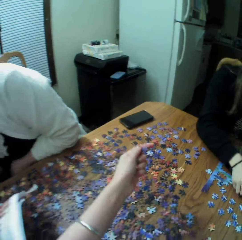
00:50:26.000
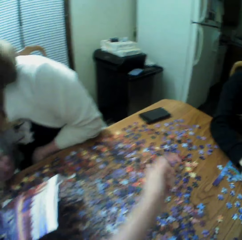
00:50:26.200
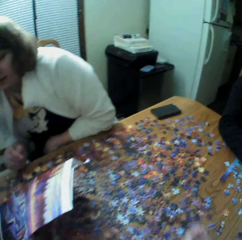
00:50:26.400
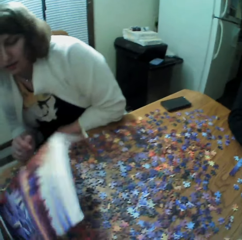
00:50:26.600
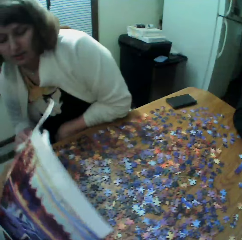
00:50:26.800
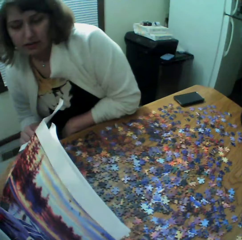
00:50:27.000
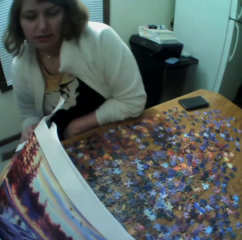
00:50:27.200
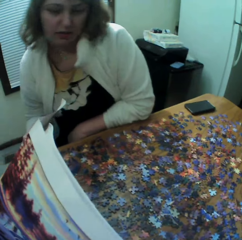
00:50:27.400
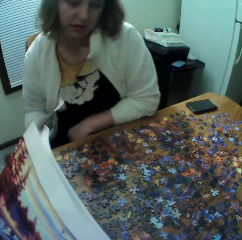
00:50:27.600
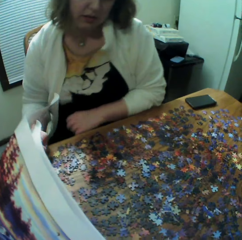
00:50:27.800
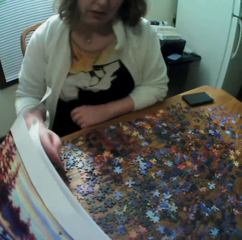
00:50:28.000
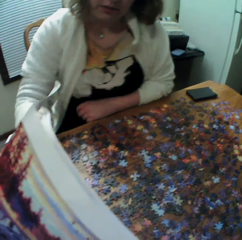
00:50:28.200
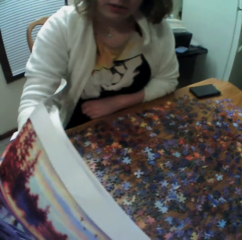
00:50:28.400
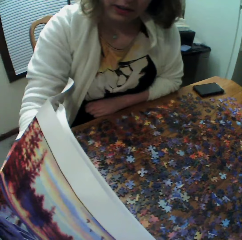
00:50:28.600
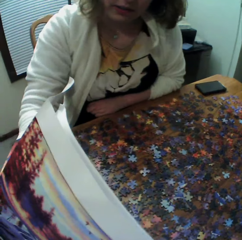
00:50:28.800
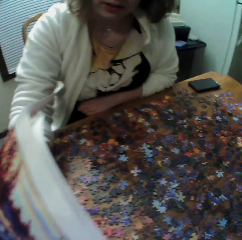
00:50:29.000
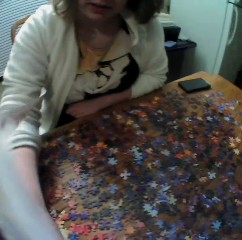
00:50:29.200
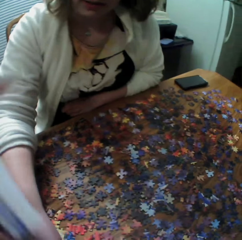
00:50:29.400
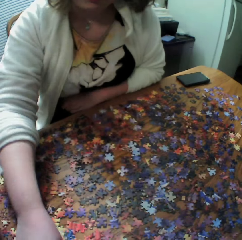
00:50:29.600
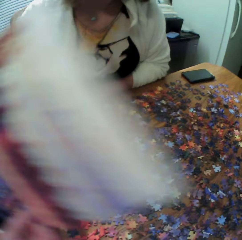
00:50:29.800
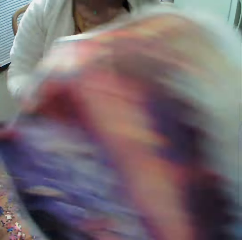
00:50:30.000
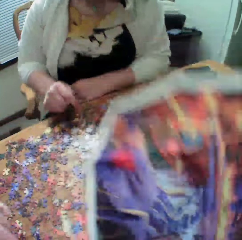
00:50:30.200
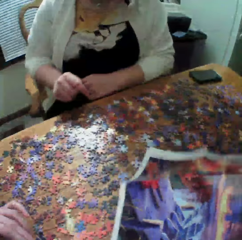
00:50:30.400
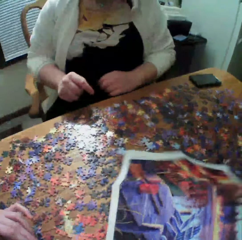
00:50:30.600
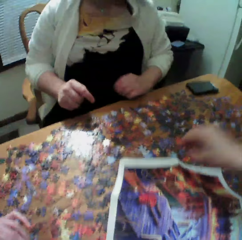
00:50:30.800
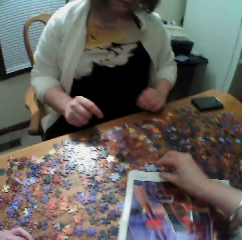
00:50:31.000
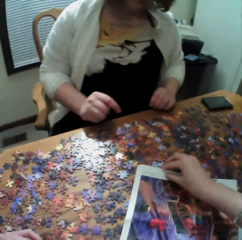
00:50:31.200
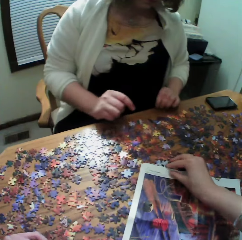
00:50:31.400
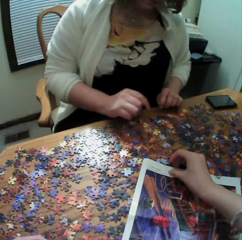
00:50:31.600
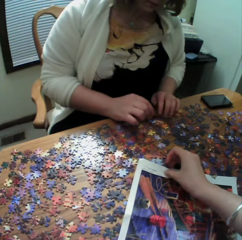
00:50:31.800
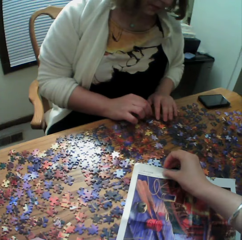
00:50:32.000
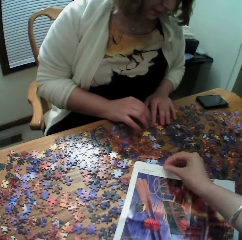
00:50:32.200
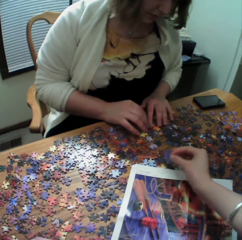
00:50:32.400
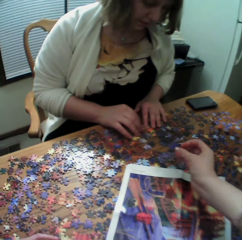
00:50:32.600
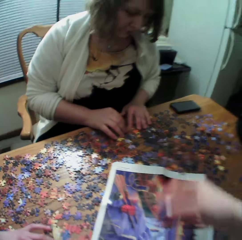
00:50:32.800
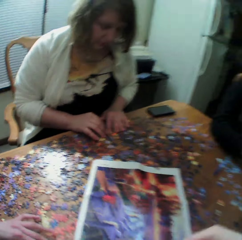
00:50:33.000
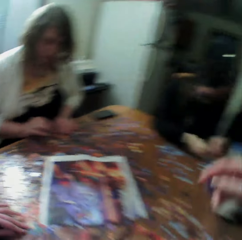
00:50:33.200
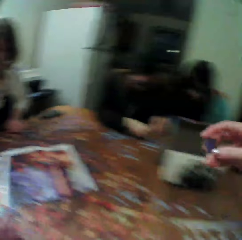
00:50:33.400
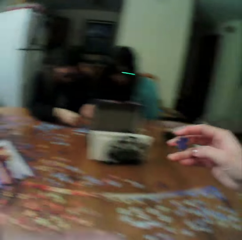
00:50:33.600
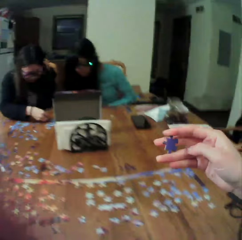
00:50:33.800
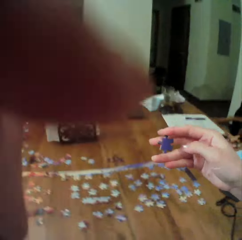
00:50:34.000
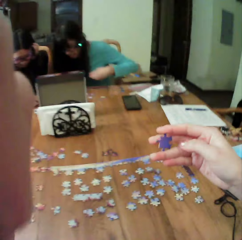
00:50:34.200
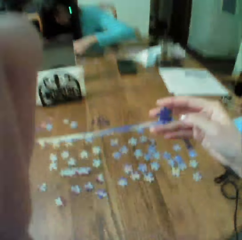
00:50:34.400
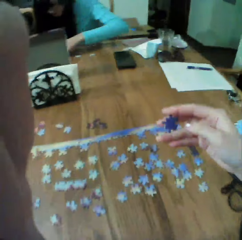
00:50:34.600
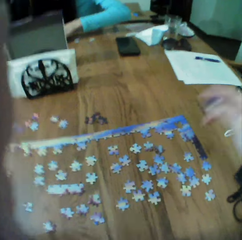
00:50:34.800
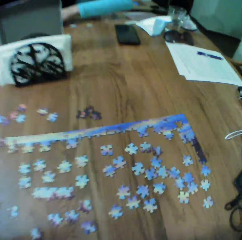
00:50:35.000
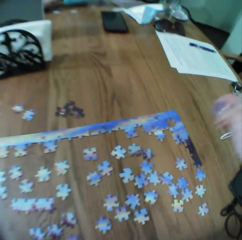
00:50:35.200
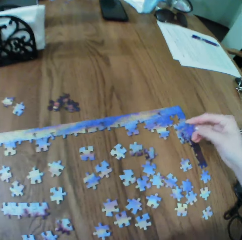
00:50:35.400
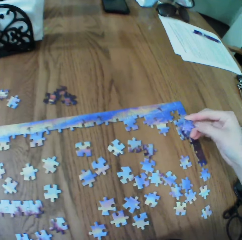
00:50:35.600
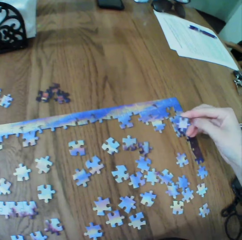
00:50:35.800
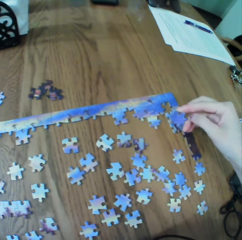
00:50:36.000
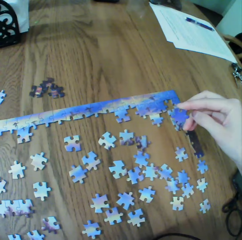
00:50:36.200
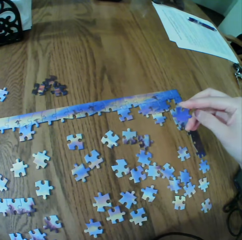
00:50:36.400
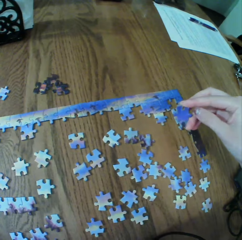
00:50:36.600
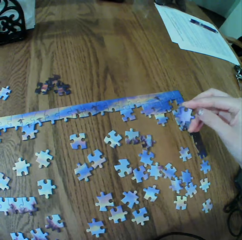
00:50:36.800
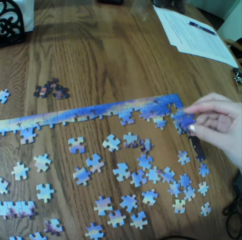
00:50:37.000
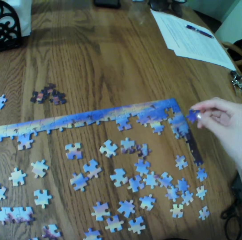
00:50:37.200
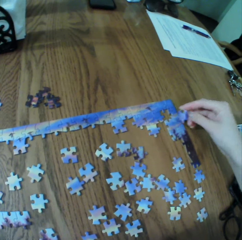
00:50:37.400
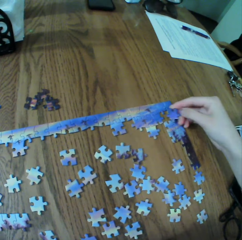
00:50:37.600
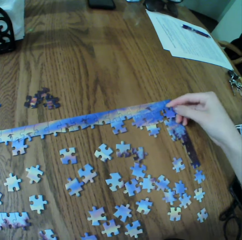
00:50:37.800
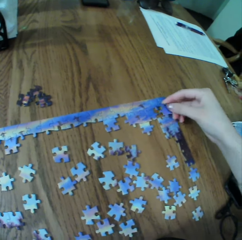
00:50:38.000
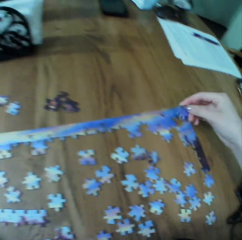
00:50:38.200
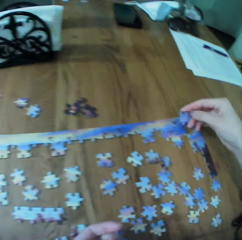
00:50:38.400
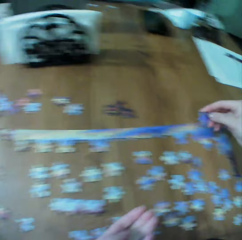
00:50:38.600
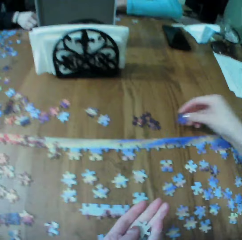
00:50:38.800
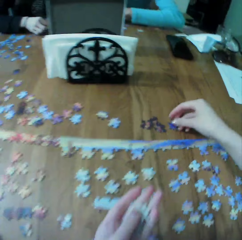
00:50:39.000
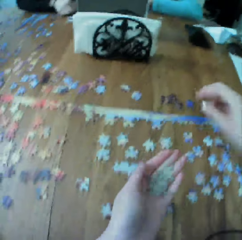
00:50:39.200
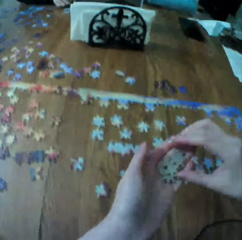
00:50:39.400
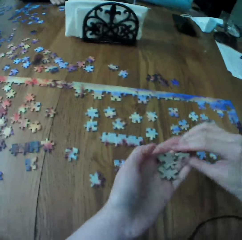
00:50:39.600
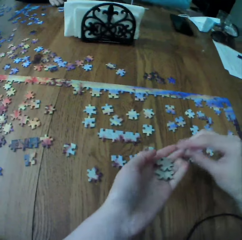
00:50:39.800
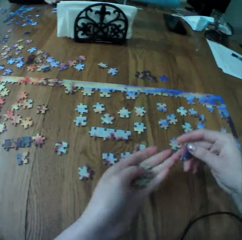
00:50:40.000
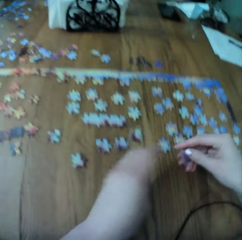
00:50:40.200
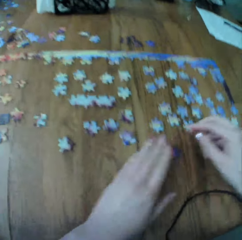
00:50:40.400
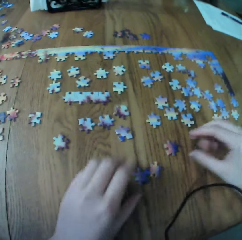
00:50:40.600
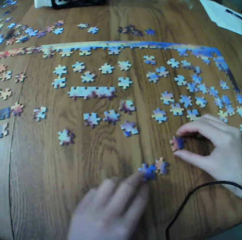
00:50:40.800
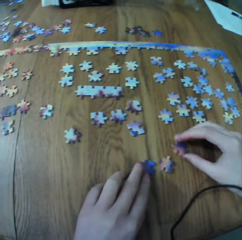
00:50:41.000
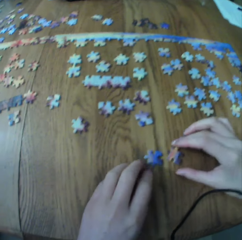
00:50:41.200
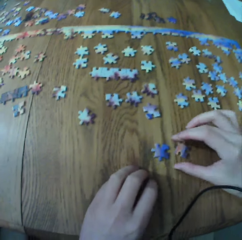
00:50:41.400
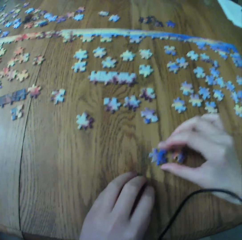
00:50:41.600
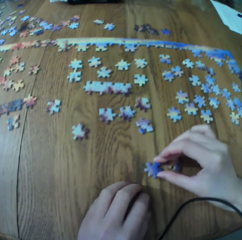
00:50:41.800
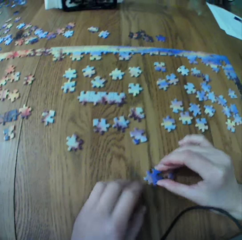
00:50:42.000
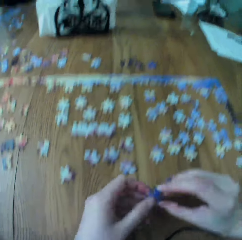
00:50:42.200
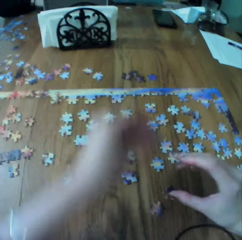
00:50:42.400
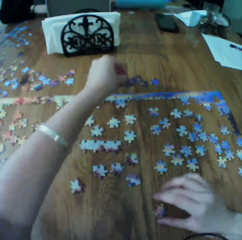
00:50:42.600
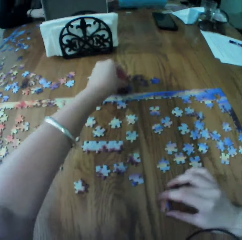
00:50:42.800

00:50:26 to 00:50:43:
The camera wearer touches the paper. They raise their hand up. They assemble the jigsaw puzzle. They touch the puzzle.

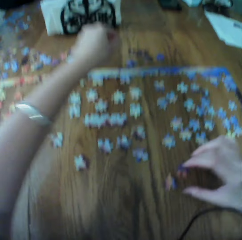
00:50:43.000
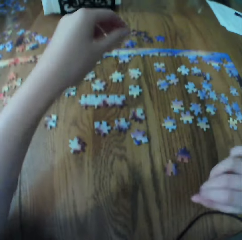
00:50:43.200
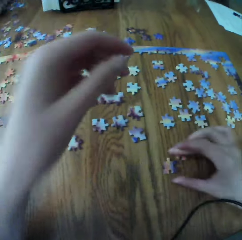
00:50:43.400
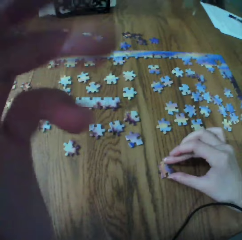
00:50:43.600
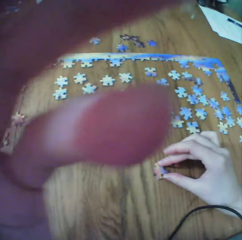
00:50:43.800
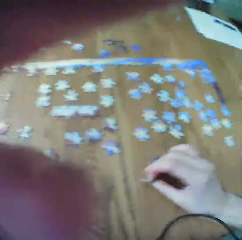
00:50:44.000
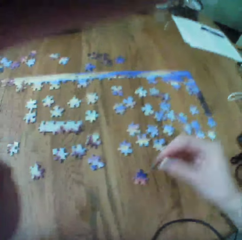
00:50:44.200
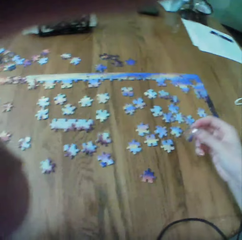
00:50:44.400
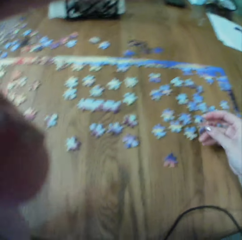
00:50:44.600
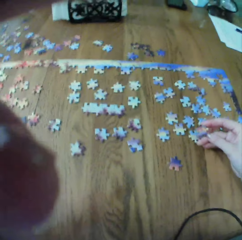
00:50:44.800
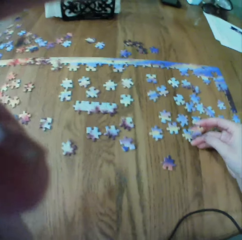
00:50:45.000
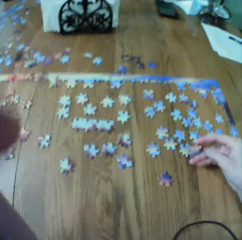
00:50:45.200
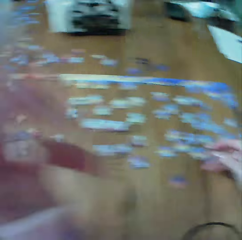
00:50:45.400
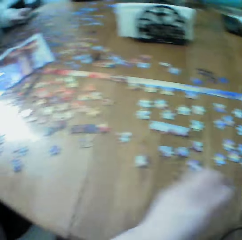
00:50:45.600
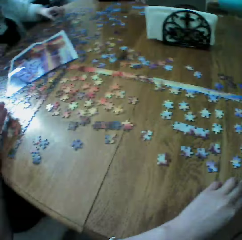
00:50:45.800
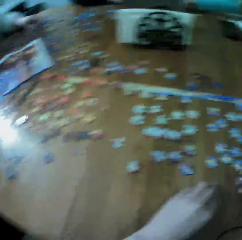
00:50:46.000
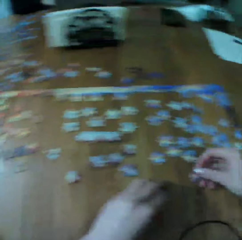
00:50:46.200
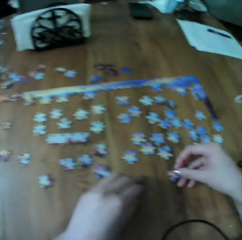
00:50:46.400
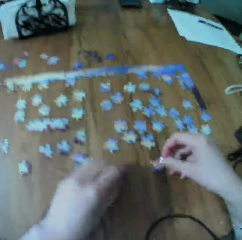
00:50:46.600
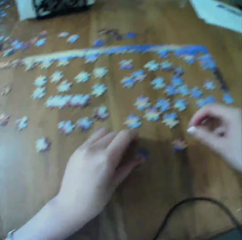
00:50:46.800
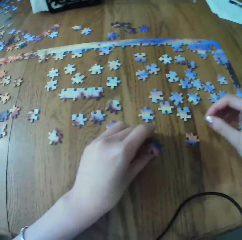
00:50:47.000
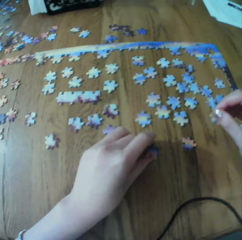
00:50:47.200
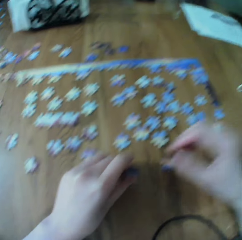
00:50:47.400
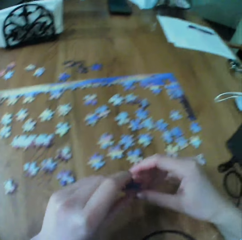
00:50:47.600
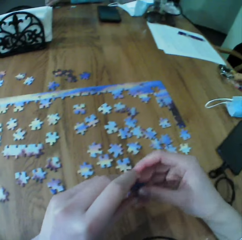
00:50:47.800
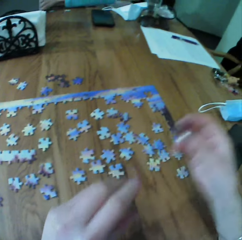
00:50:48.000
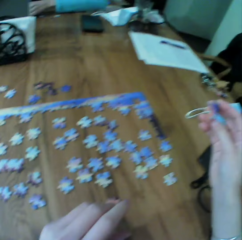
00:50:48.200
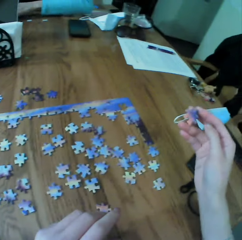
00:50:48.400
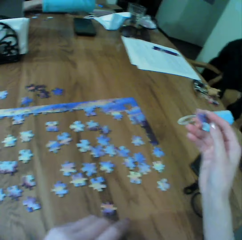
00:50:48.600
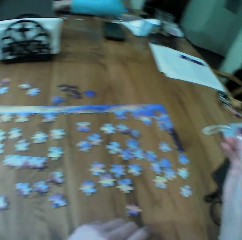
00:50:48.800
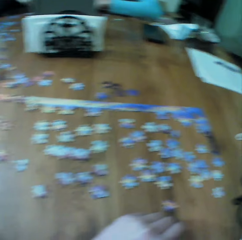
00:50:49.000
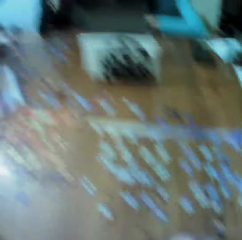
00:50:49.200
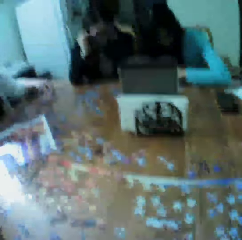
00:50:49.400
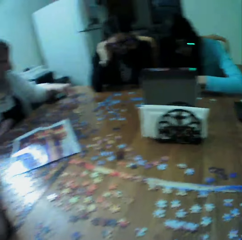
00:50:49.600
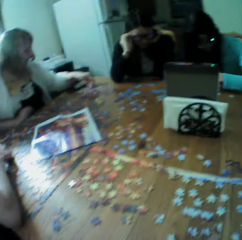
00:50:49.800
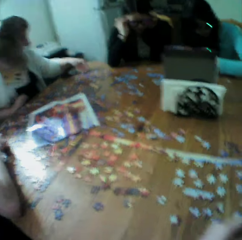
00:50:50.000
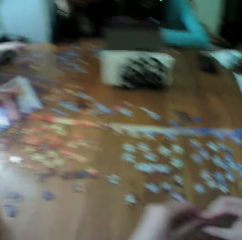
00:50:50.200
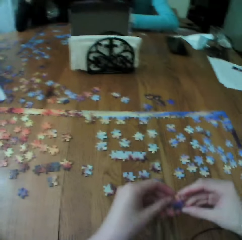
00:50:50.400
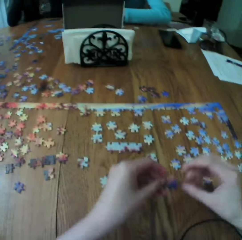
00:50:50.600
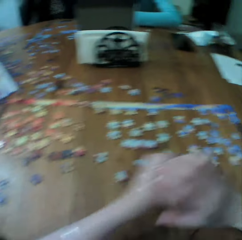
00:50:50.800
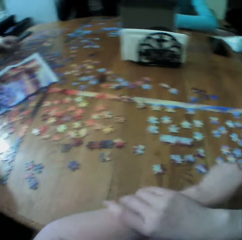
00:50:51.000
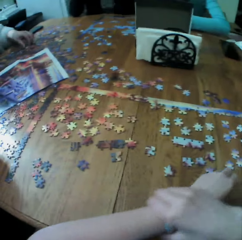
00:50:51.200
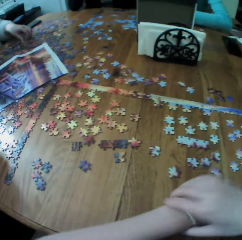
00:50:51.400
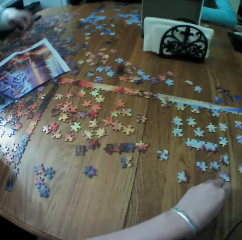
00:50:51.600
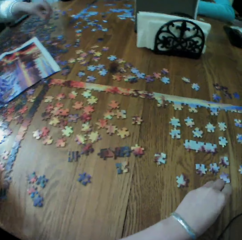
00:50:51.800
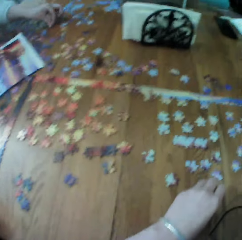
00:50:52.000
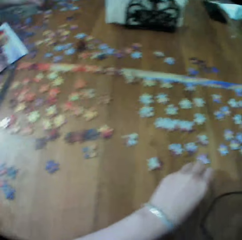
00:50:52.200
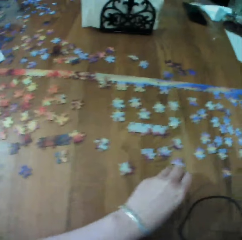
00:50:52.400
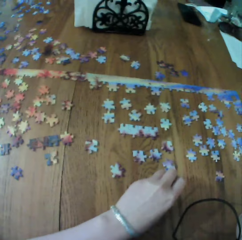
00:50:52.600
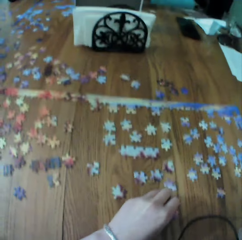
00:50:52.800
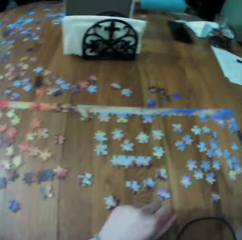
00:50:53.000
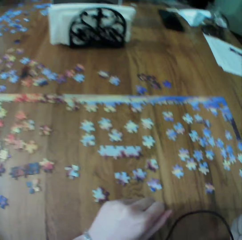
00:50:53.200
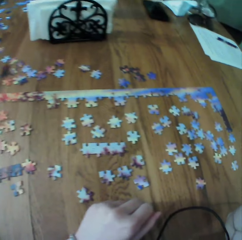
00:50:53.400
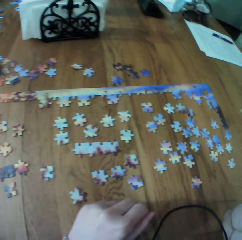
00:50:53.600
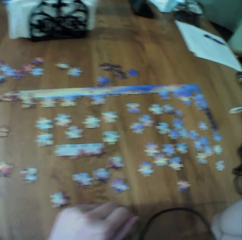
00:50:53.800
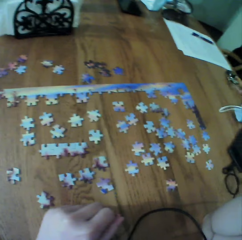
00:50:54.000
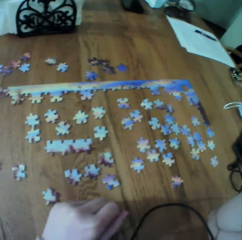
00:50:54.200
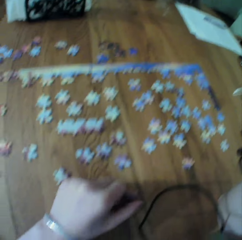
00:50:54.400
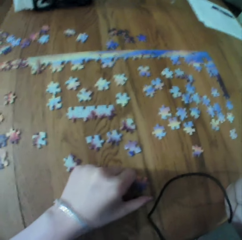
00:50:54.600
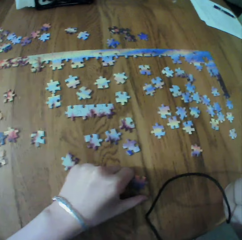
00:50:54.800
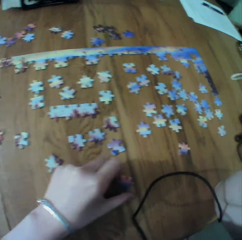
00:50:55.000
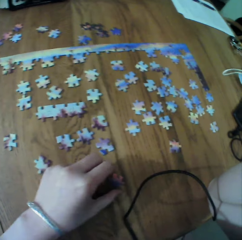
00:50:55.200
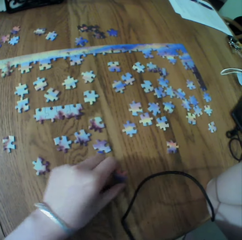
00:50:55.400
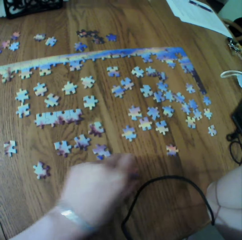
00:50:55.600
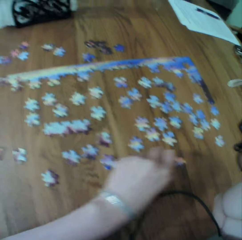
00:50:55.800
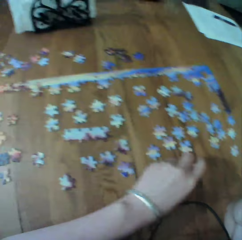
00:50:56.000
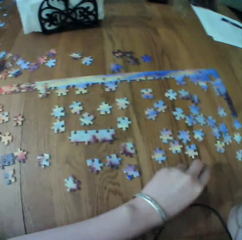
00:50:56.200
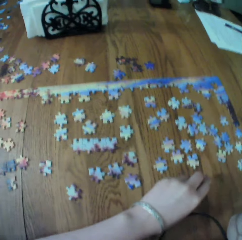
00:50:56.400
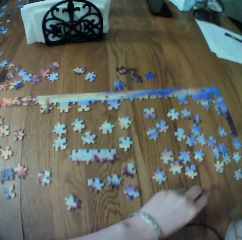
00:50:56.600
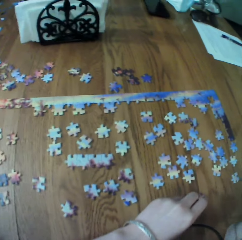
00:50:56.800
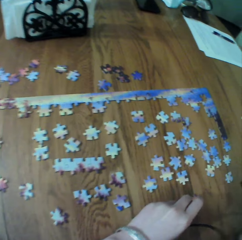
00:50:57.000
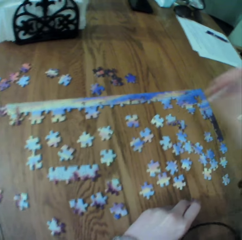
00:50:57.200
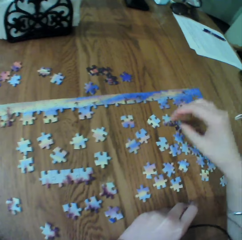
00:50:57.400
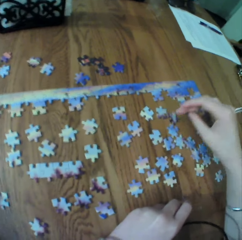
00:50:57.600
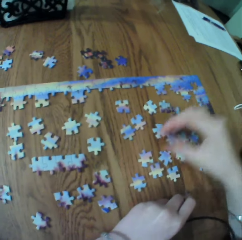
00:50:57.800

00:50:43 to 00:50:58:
The camera wearer adjusts the camera. They assemble the jigsaw puzzle.
